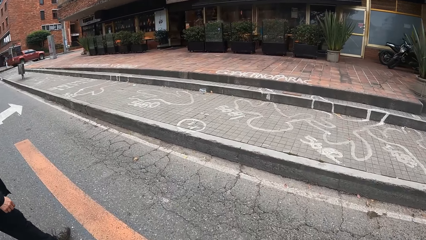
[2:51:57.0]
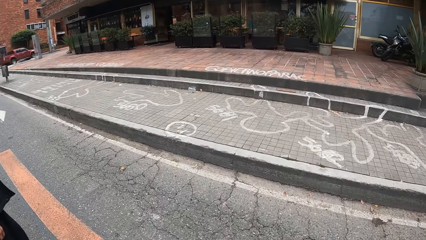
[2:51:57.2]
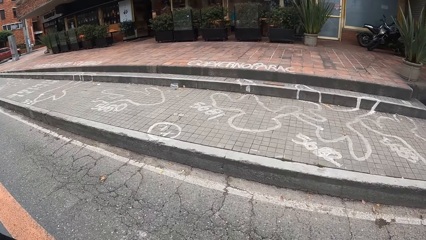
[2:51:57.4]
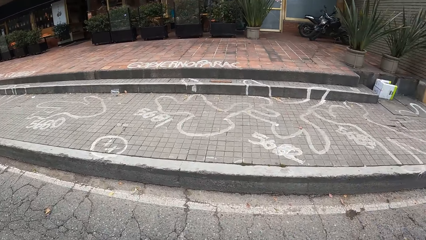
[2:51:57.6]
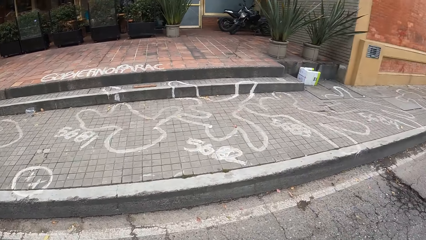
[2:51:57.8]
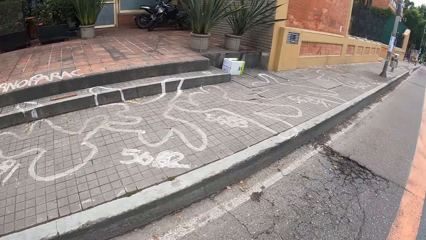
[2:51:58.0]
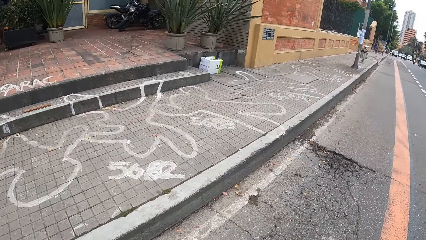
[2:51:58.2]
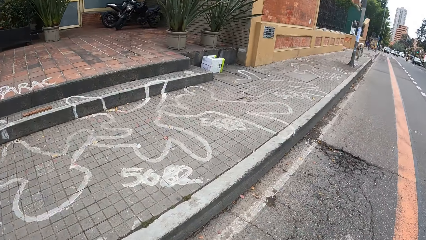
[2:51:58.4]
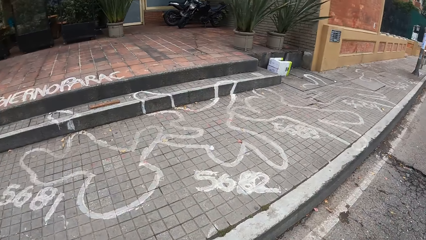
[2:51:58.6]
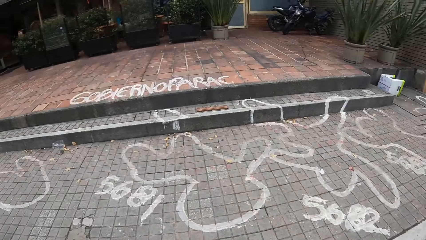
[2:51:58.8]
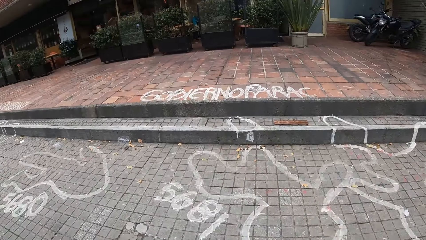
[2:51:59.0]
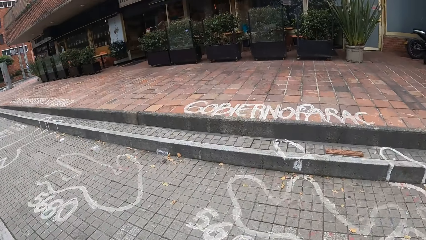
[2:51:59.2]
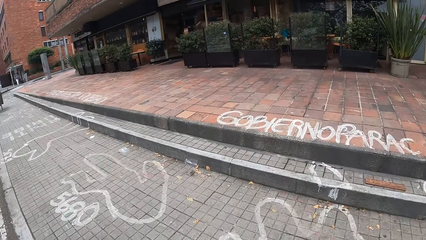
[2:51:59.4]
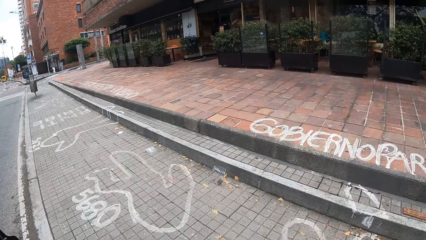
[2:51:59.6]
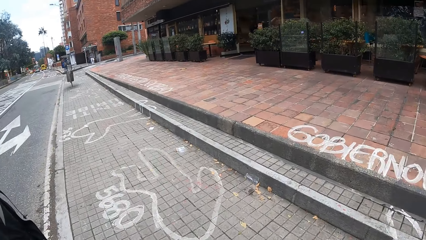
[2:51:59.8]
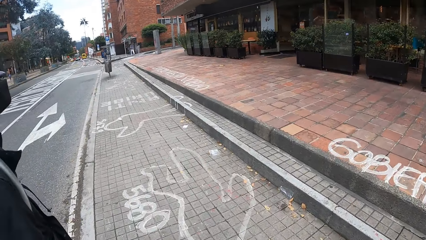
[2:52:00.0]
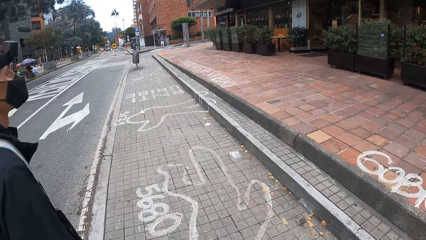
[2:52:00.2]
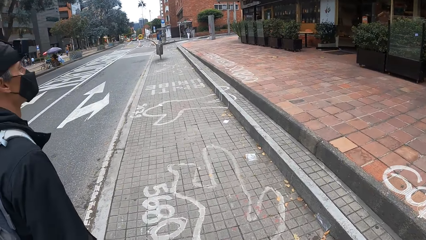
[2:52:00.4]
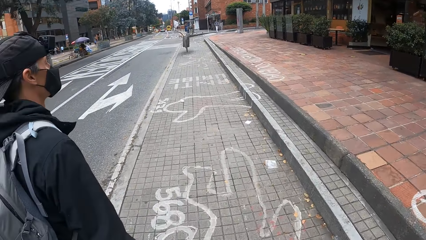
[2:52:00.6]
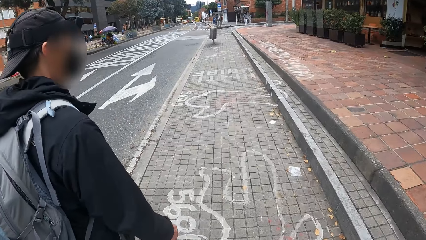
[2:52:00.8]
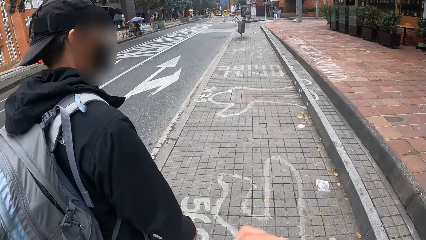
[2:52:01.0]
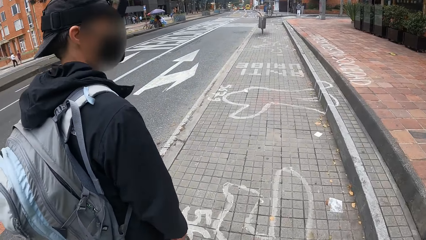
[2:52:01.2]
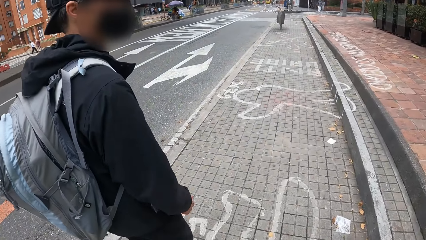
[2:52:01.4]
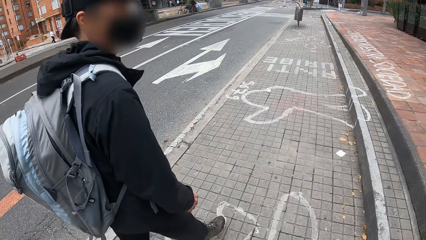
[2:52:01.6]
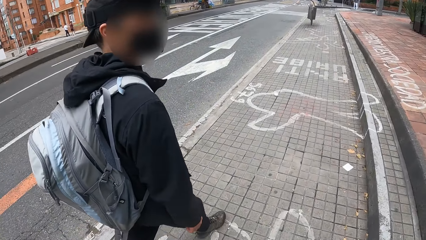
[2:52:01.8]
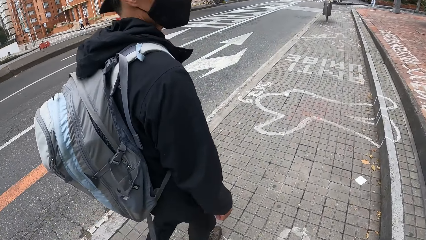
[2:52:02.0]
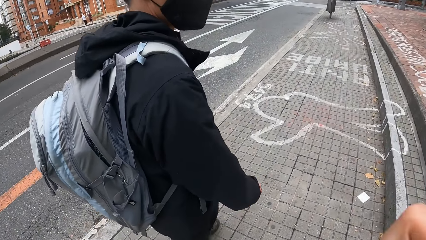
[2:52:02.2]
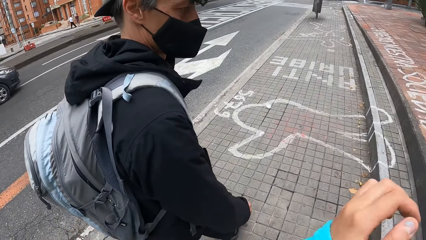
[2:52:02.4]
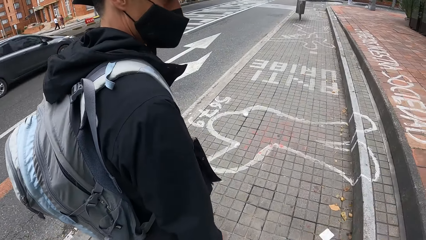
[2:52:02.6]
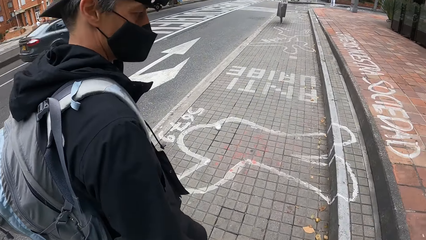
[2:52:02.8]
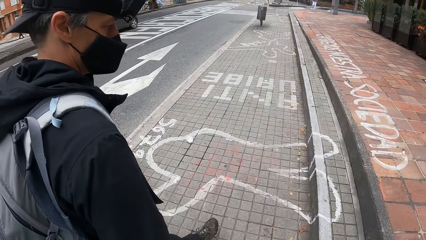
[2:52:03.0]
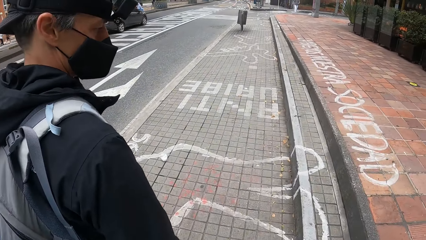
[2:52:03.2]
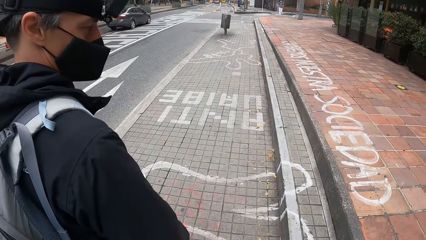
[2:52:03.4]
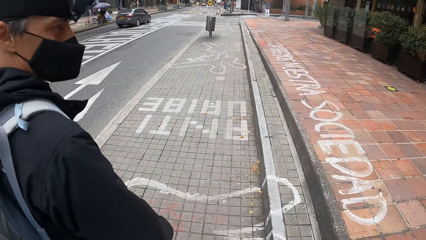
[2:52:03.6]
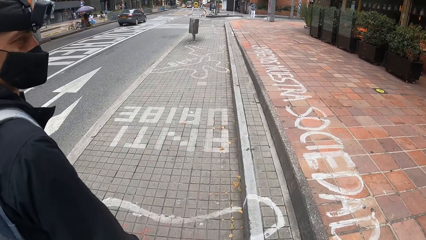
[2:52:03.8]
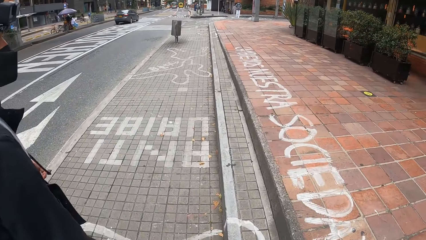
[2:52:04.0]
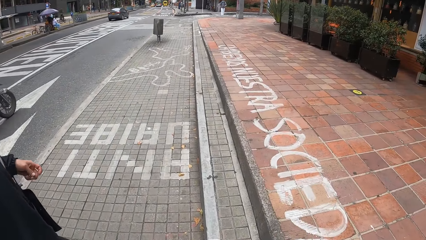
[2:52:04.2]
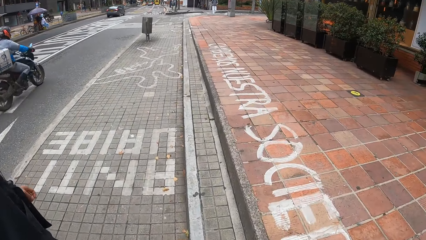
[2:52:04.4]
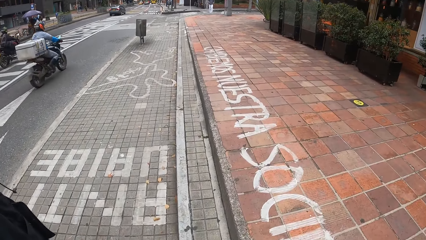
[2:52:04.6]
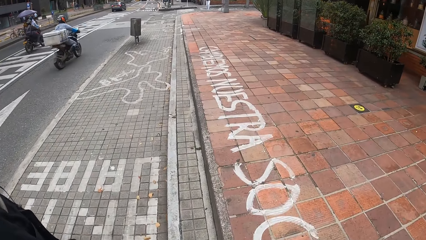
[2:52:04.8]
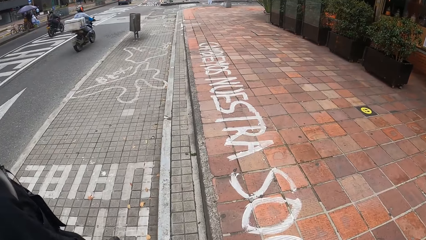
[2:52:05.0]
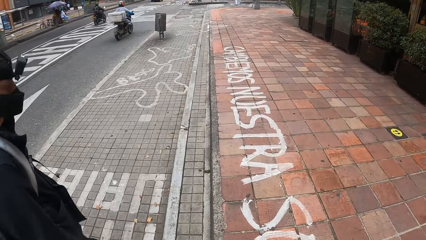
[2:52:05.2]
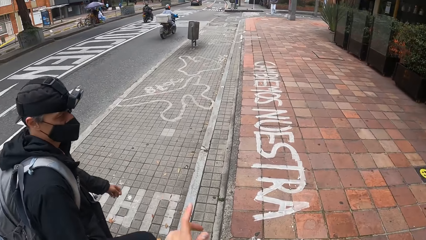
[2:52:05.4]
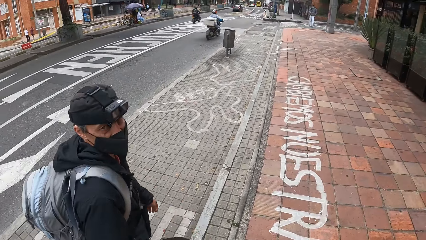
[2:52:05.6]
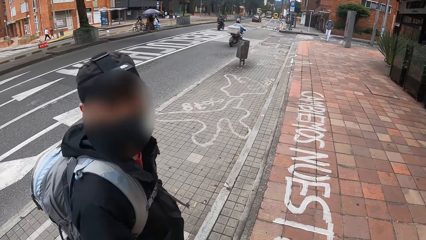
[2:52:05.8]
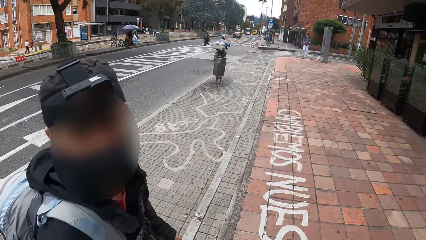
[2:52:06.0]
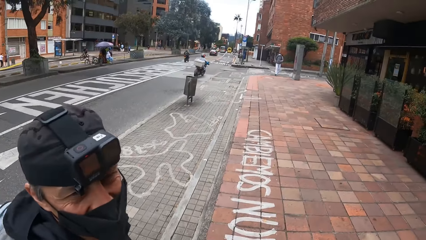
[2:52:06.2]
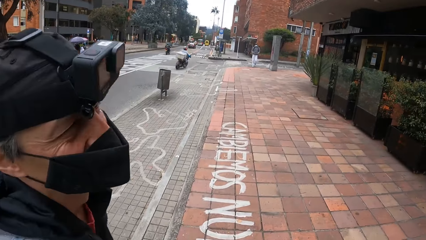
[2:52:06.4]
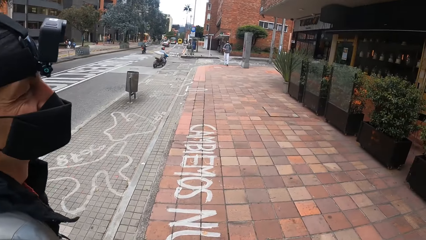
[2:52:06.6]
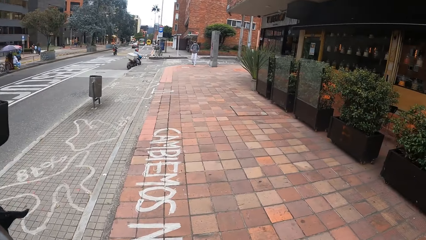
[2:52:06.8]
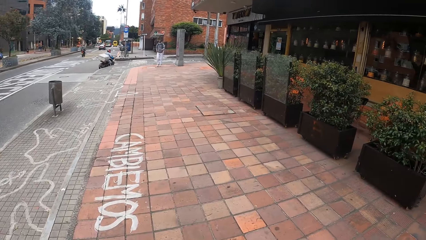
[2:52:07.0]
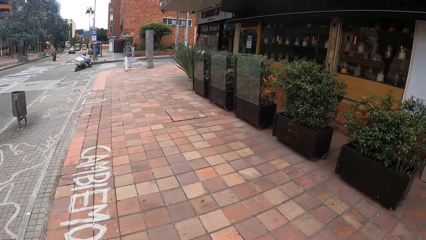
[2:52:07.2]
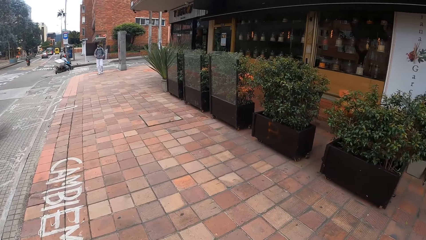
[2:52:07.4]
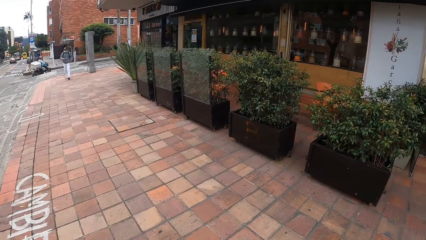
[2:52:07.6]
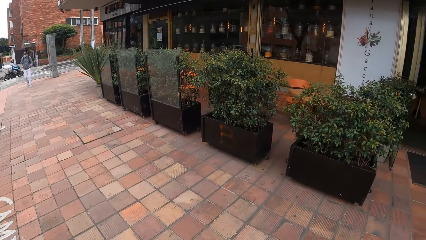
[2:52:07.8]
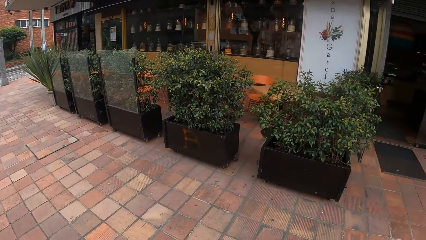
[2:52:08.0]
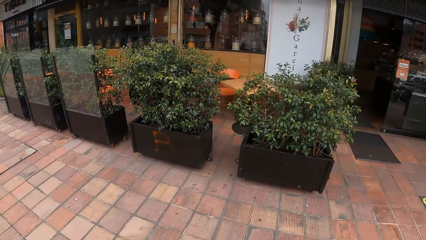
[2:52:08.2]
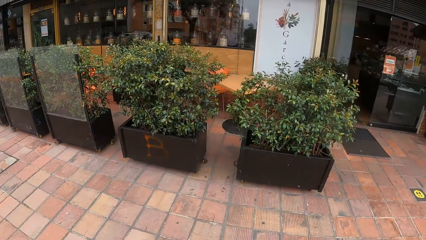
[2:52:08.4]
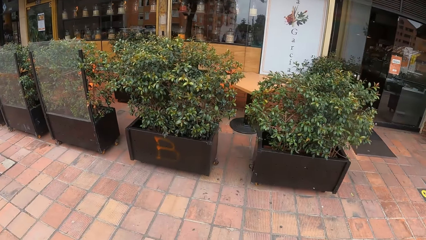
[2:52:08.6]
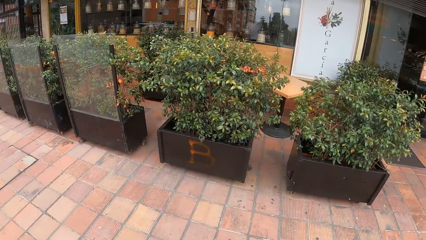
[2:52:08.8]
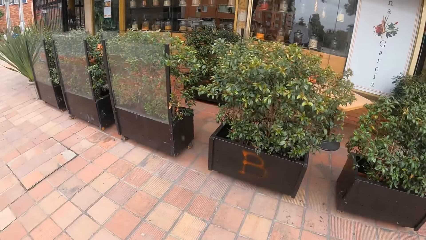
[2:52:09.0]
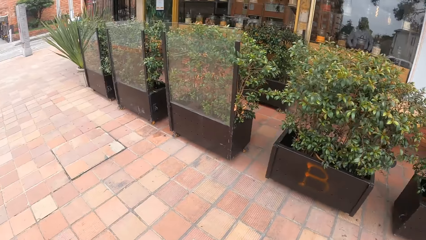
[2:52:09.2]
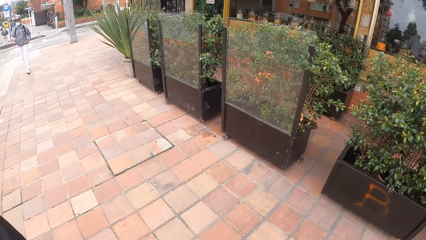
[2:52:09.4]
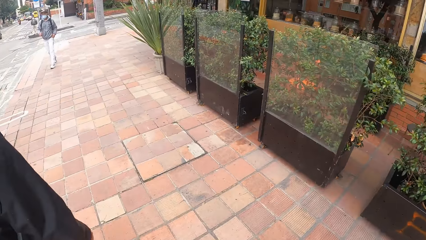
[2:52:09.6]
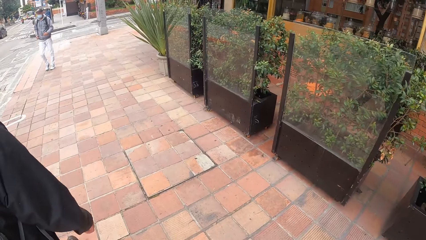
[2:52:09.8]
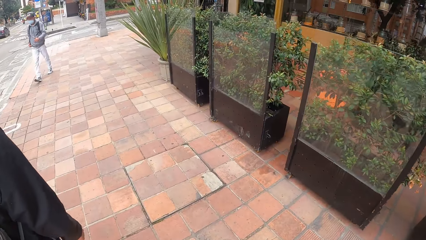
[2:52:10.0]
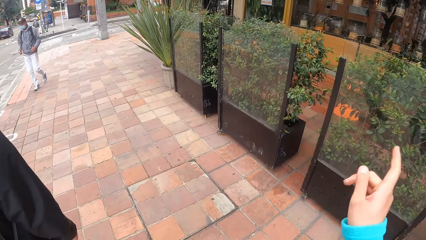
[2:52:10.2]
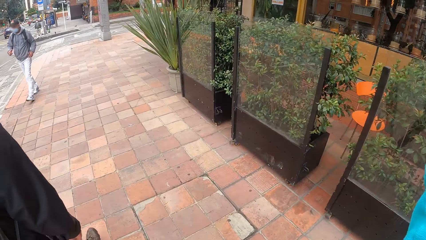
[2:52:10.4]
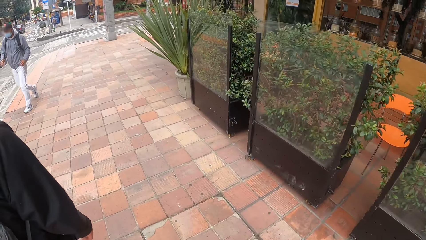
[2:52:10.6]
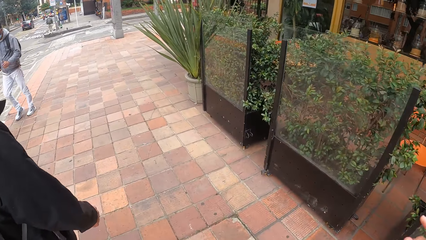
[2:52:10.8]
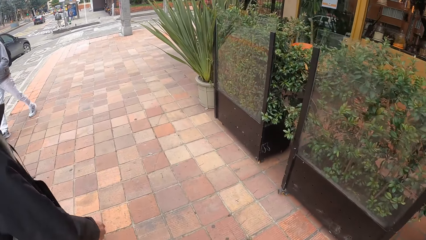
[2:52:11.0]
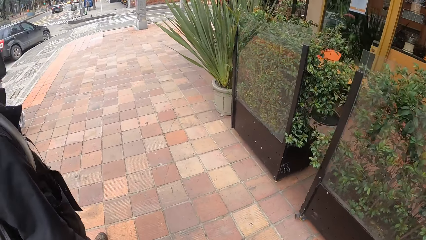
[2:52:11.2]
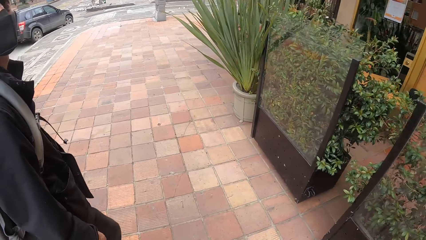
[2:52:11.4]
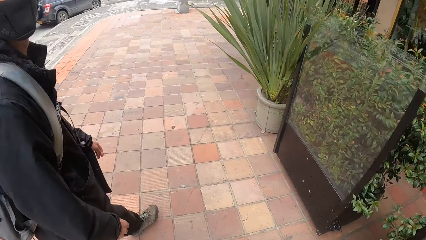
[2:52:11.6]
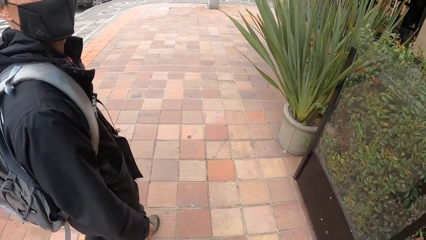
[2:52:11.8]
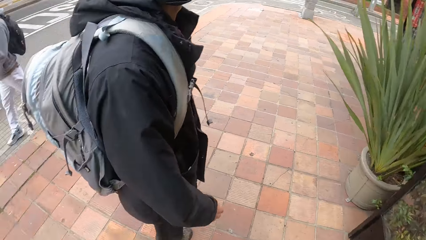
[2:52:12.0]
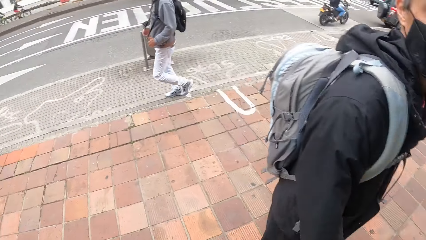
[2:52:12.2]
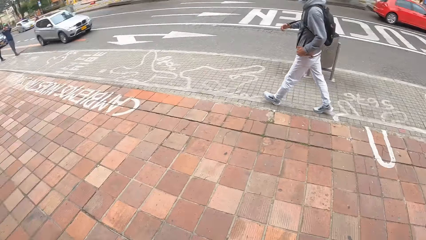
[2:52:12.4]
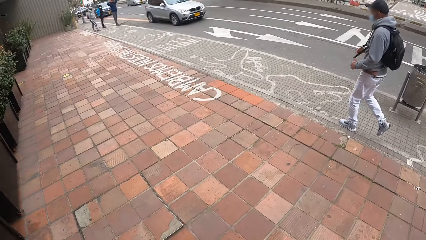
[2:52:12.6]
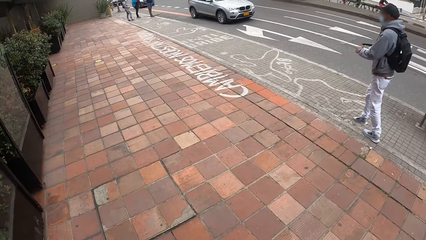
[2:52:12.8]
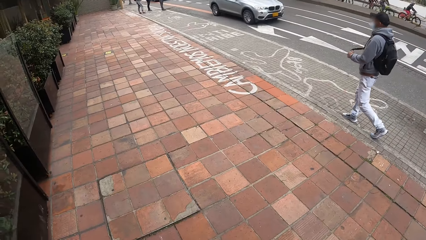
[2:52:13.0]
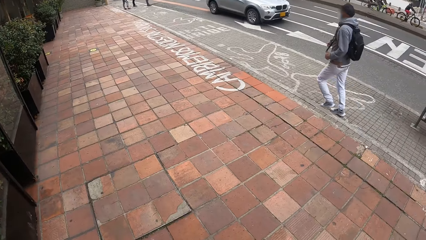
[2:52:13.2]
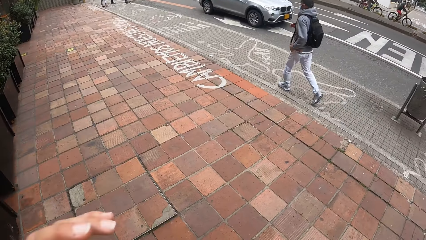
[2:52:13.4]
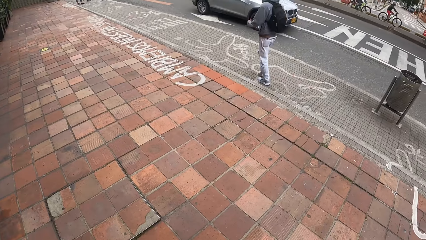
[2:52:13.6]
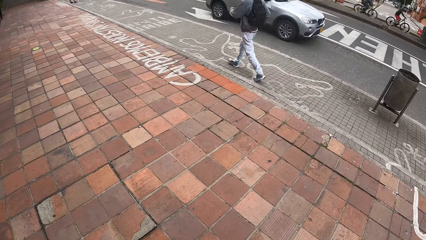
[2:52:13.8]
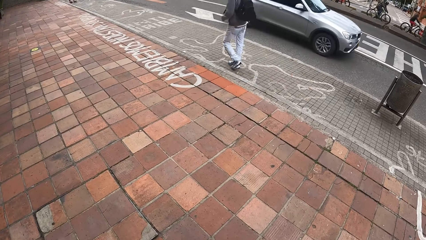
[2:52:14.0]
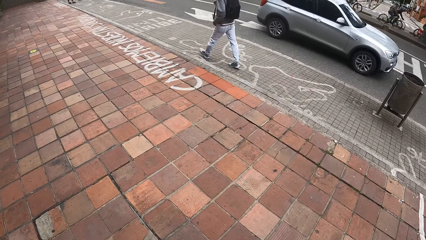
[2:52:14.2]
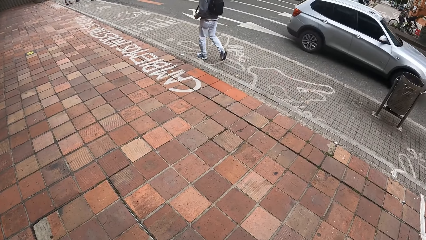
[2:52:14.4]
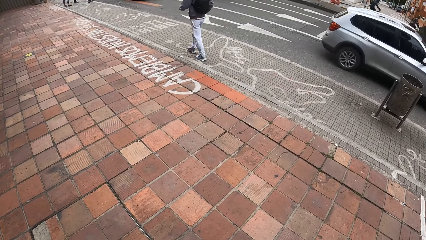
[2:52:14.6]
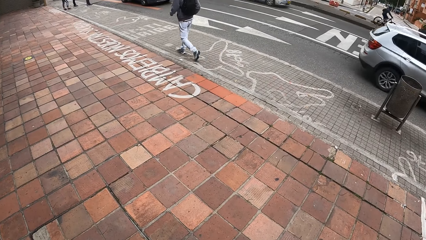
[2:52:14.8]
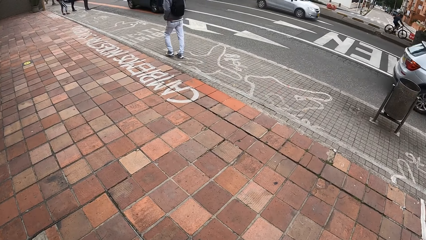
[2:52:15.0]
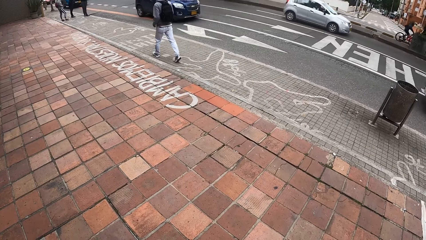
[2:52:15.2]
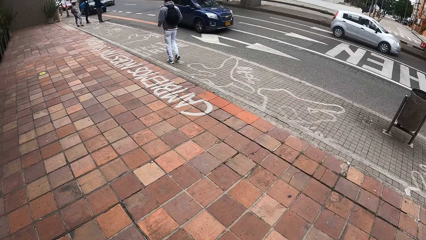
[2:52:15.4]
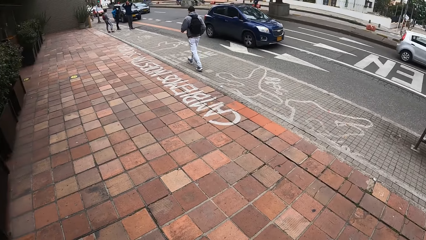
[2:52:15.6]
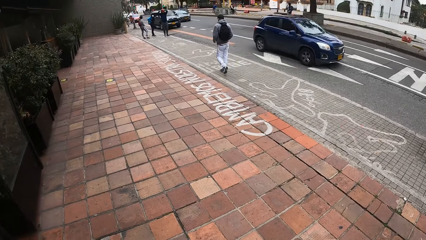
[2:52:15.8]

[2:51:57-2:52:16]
The camera wearer looks around the road. The camera wearer and a man walk on a sidewalk. The camera wearer converses with the man. Another man walks past the camera wearer. The camera wearer looks around the road.
